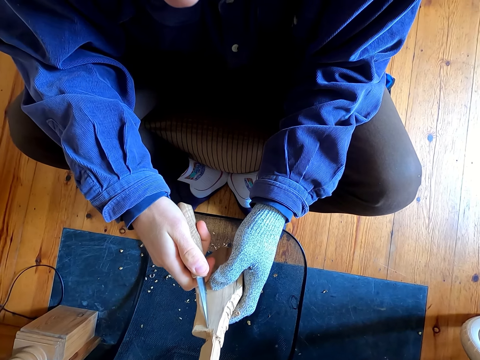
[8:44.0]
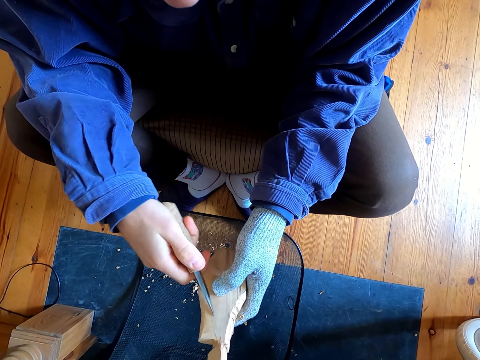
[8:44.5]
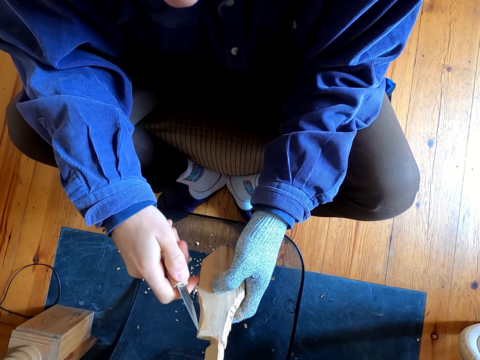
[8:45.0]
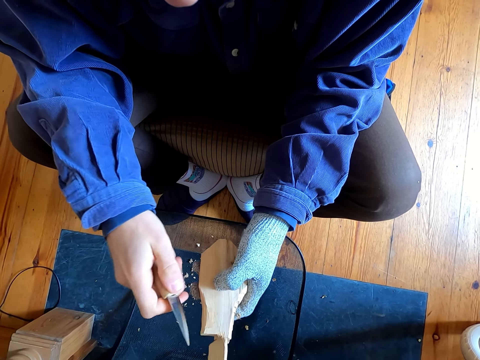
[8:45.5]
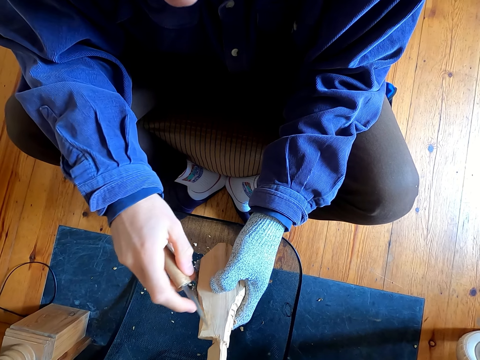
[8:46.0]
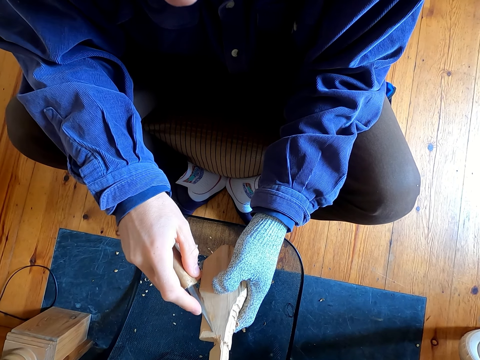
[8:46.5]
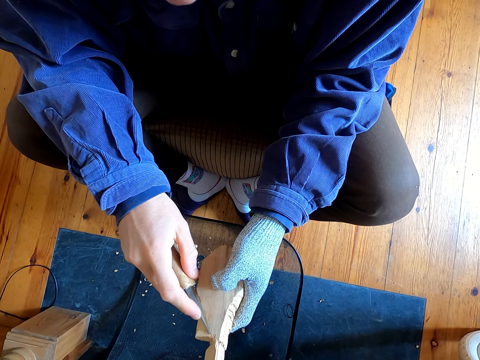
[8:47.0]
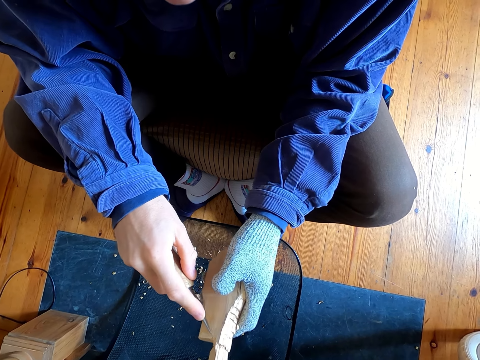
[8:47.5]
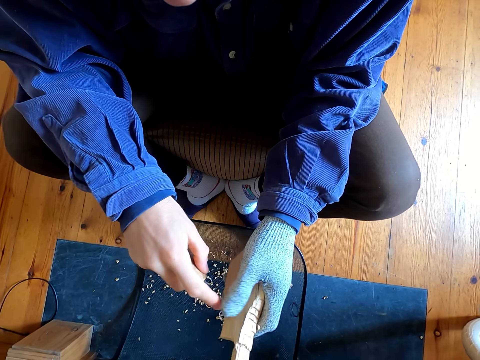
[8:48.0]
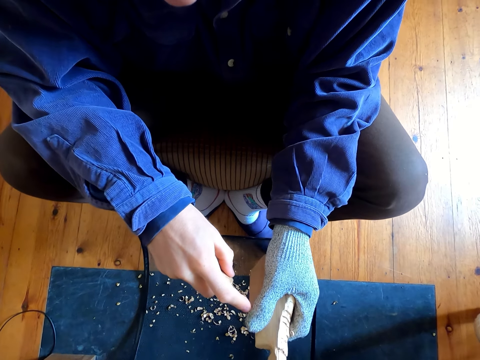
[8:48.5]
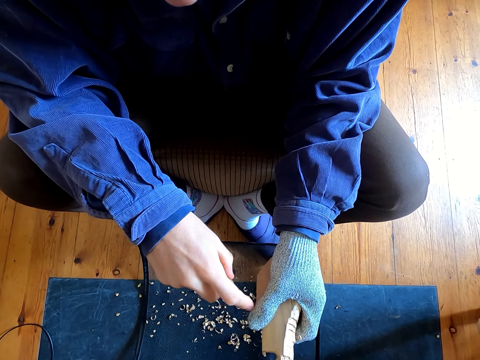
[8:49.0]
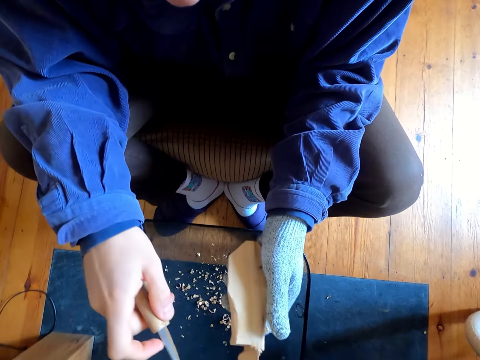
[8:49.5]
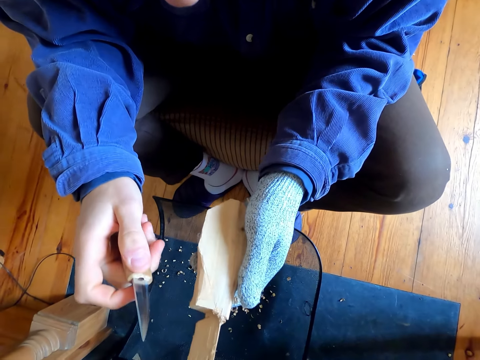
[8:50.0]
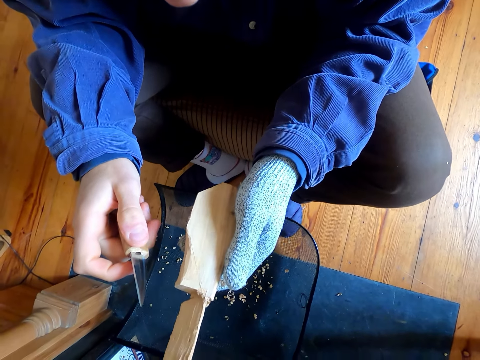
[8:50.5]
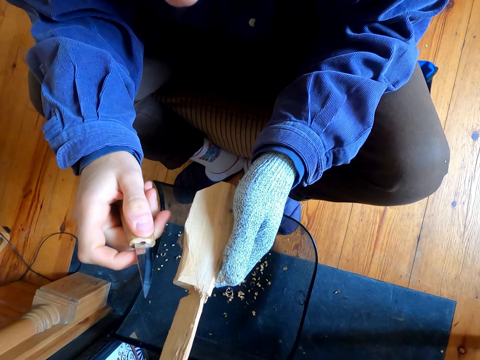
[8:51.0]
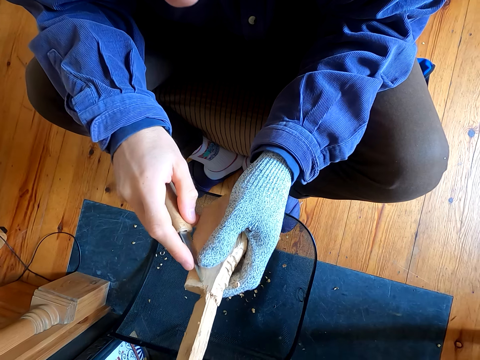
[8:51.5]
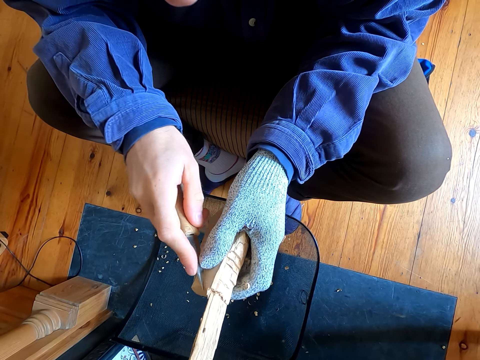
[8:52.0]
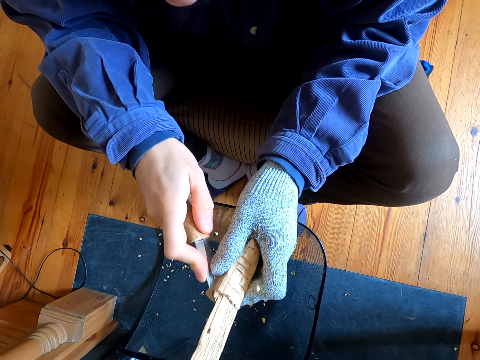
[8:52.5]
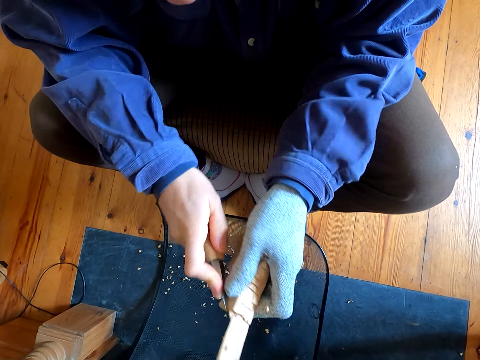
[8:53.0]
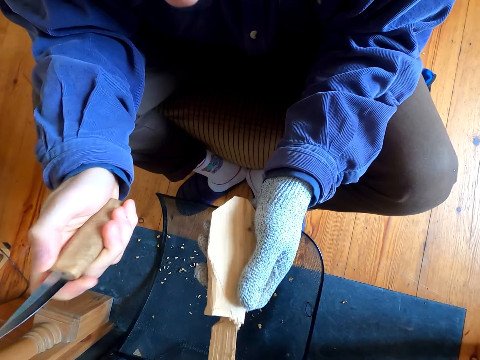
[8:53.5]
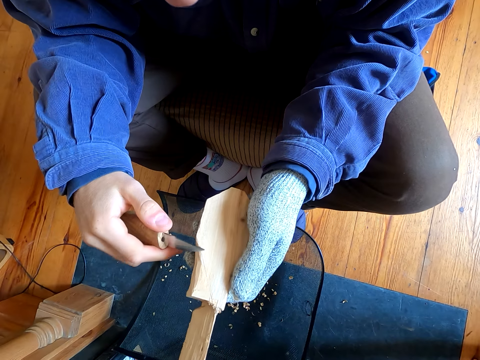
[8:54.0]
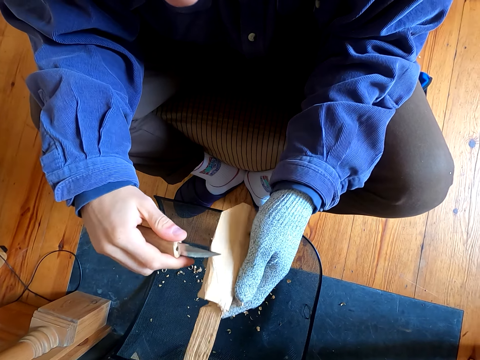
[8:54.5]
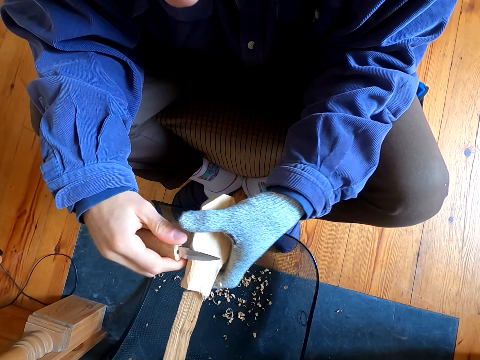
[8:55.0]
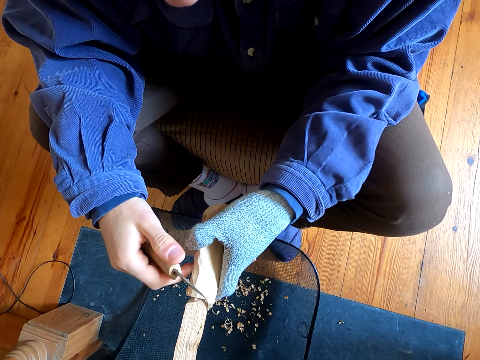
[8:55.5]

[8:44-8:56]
The camera wearer cuts the wood with a knife. They stare at the wood and the knife. They cut the wood with the knife.

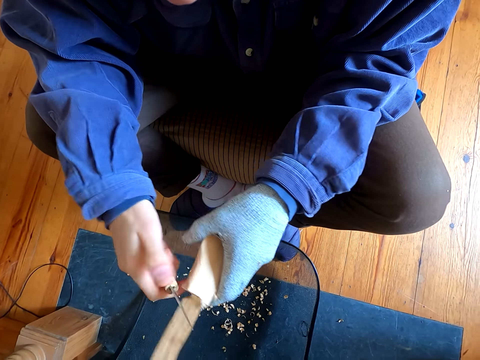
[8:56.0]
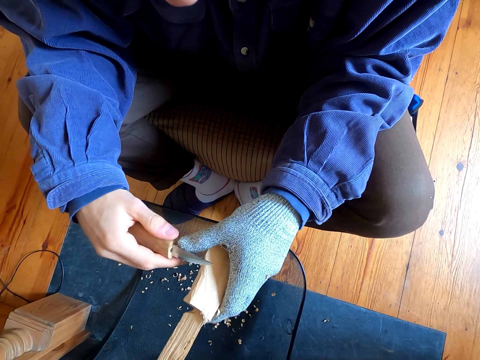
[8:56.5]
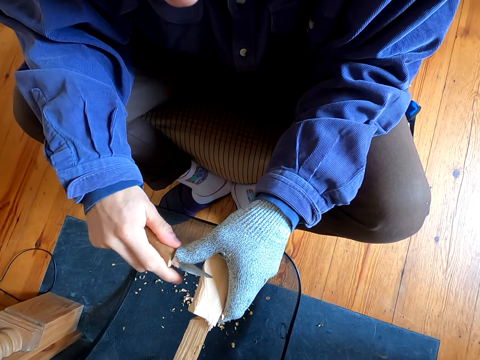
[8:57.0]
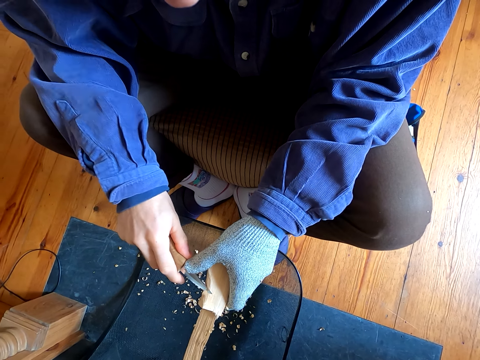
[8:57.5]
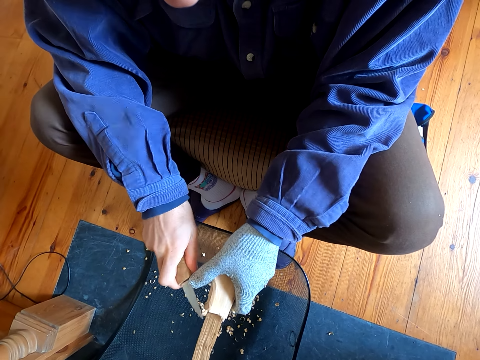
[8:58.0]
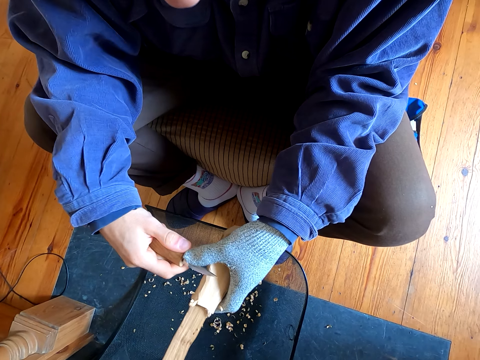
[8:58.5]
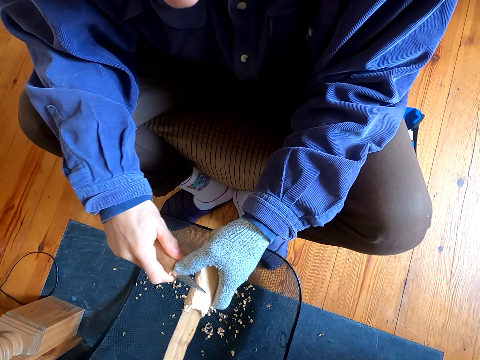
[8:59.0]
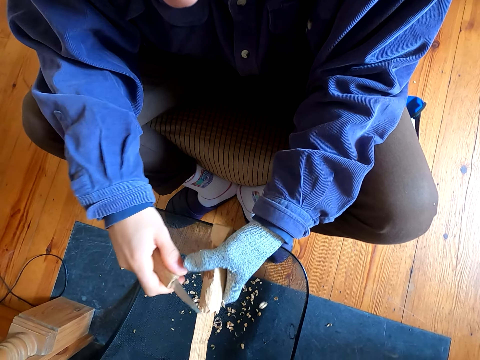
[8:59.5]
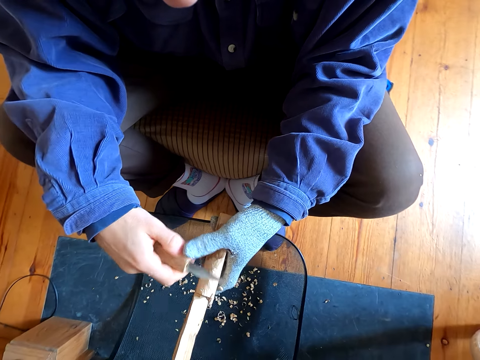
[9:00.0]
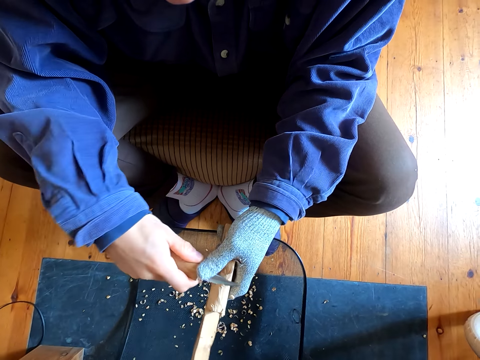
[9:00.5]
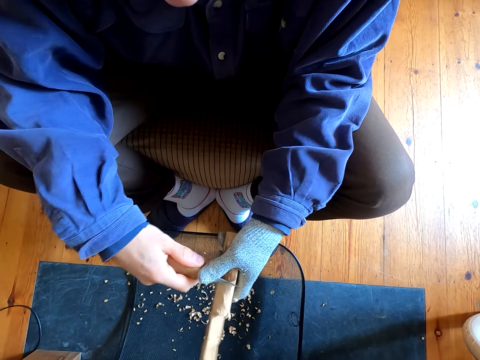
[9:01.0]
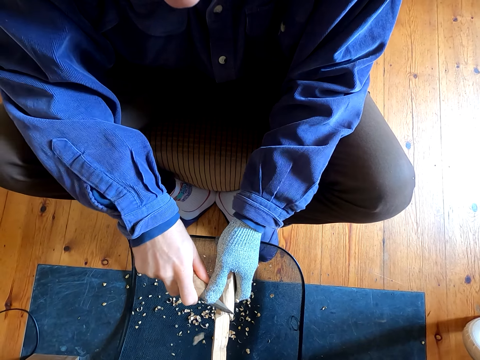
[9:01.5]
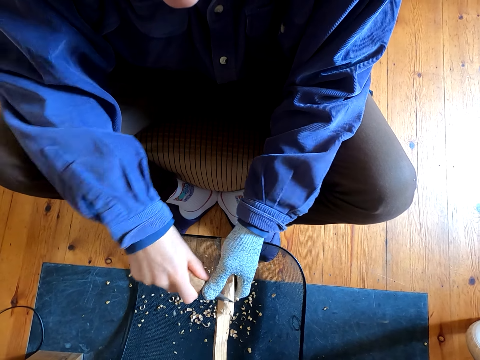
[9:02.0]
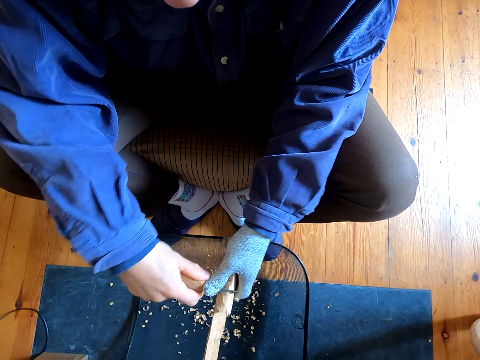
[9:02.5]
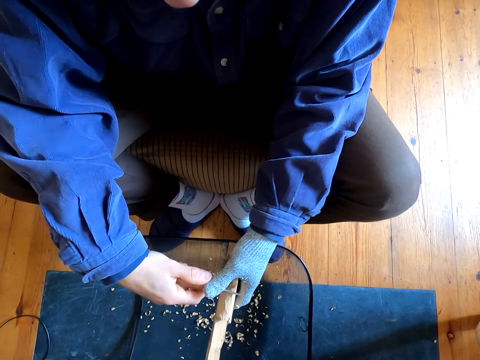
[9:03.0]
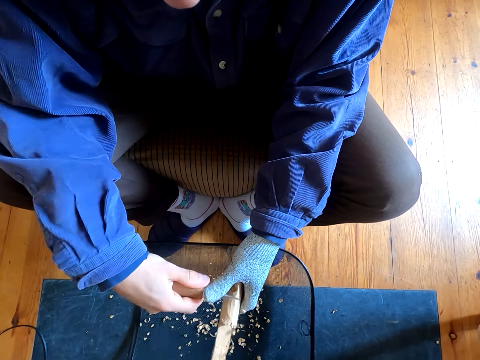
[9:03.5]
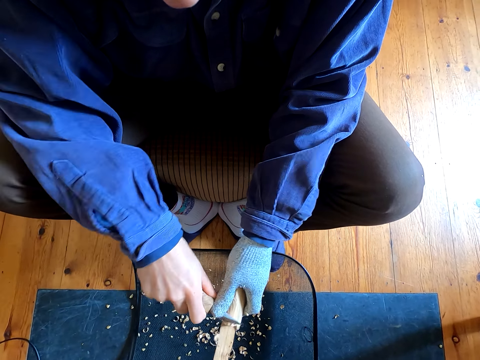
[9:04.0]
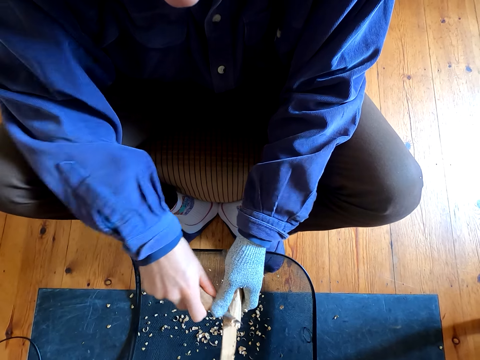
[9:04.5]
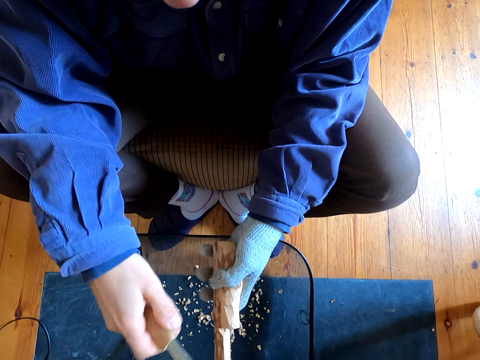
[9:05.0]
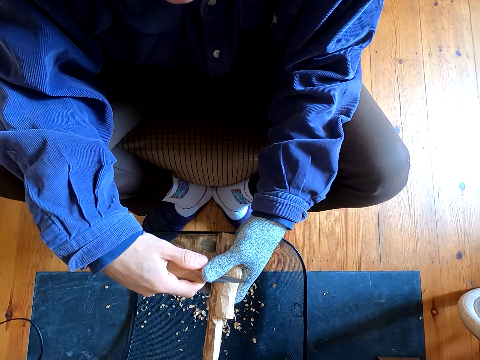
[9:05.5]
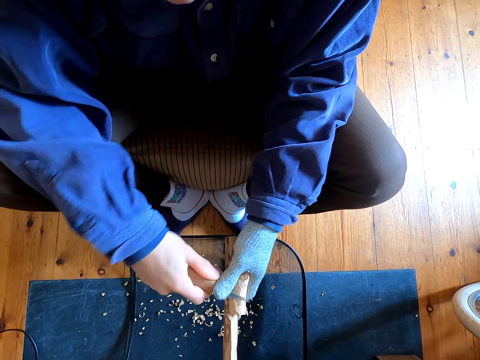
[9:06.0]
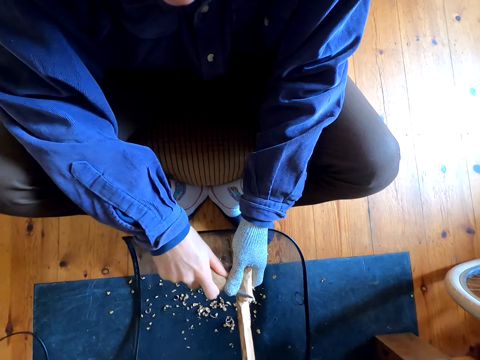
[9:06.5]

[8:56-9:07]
The camera wearer touches the wood on his hands. He removes the outer layer of the wood with a knife.

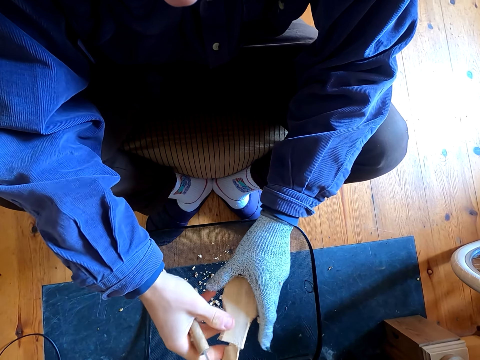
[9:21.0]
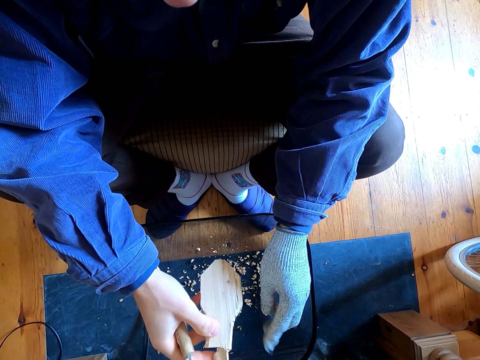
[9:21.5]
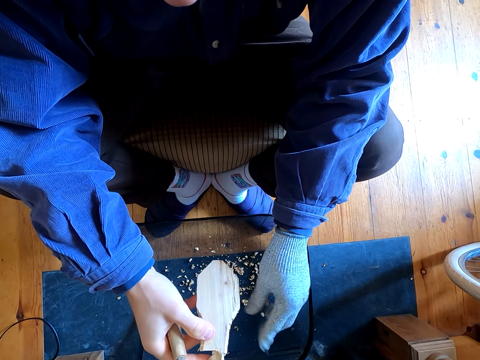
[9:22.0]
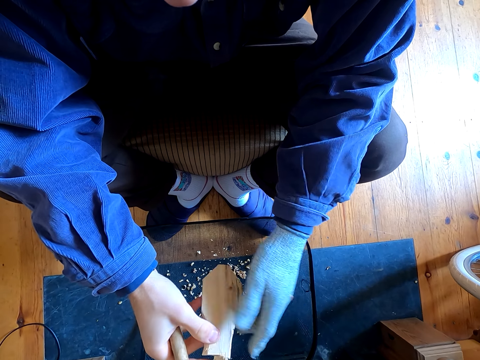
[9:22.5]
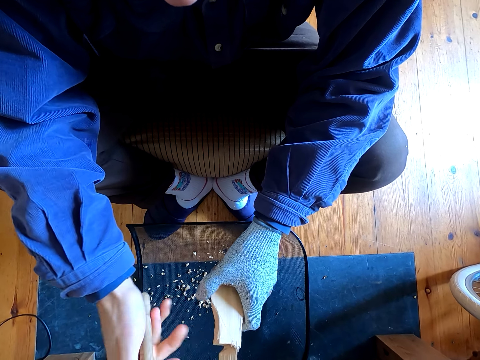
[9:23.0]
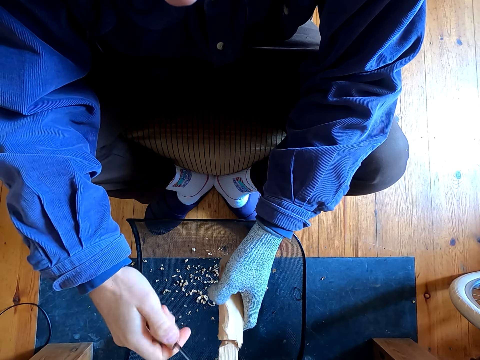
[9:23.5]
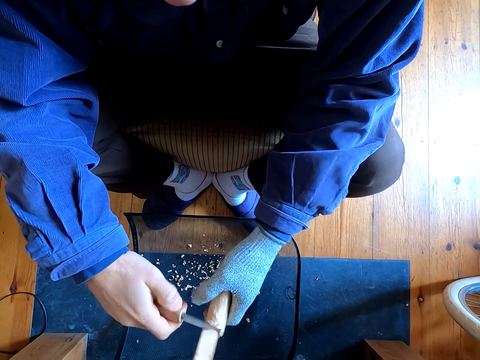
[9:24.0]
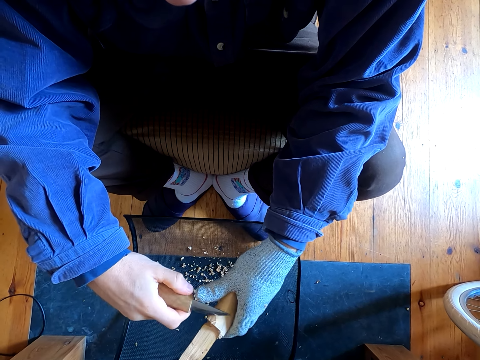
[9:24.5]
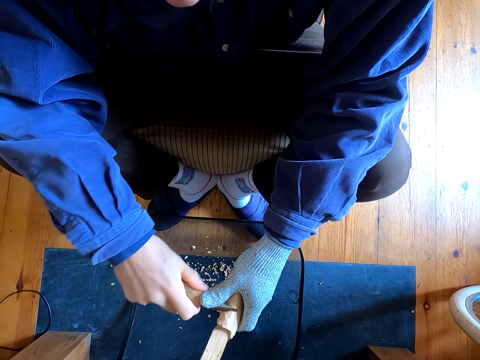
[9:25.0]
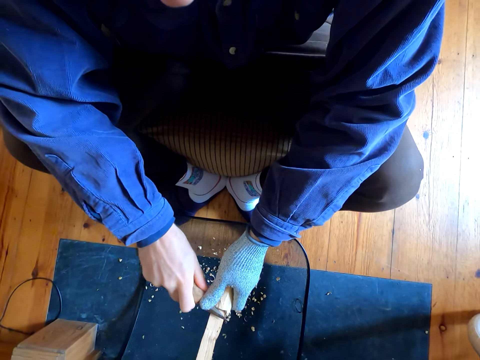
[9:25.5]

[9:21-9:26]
The camera wearer touches the wood. They remove the outer layers of the wood with a knife.
